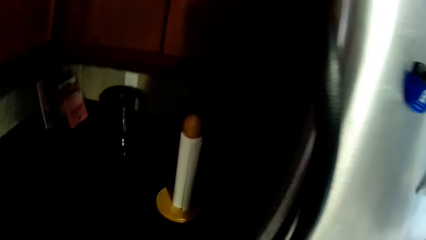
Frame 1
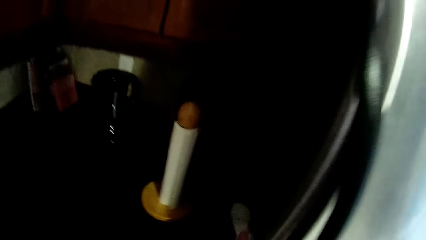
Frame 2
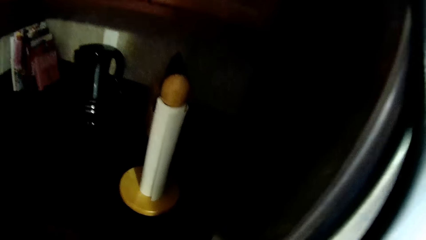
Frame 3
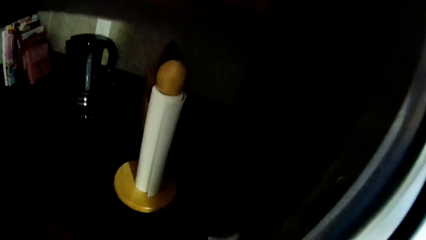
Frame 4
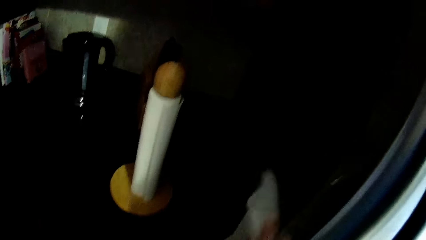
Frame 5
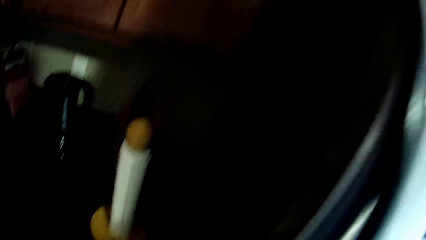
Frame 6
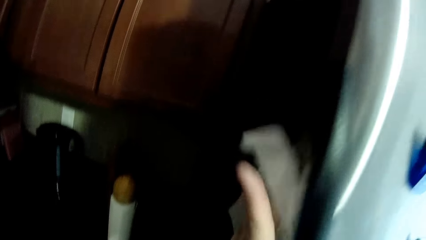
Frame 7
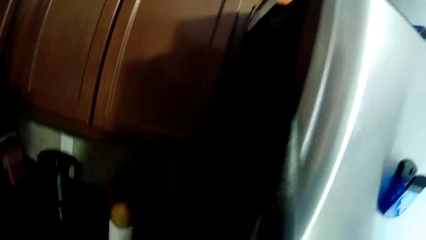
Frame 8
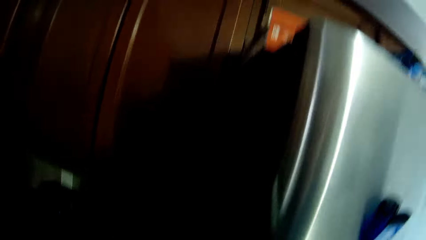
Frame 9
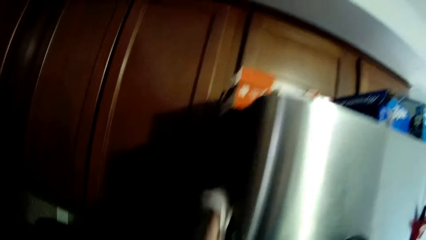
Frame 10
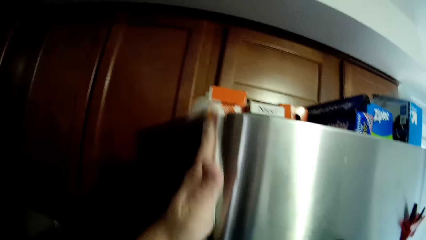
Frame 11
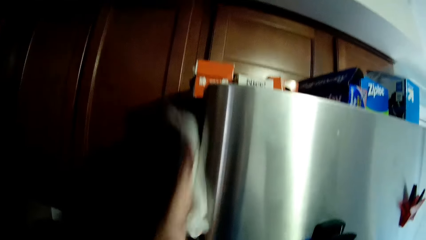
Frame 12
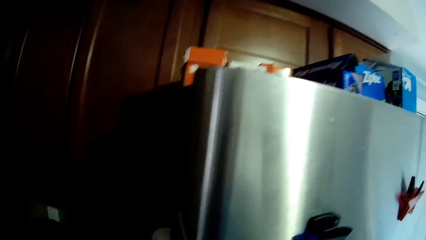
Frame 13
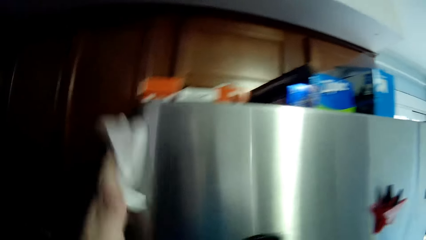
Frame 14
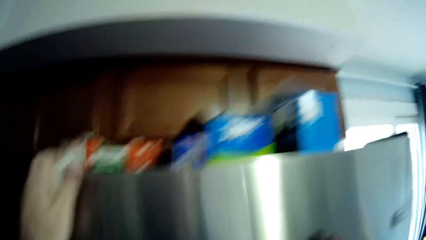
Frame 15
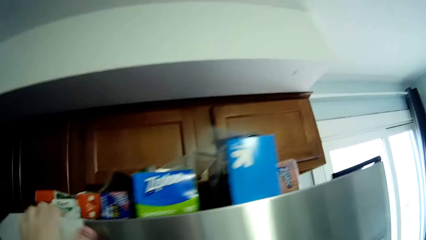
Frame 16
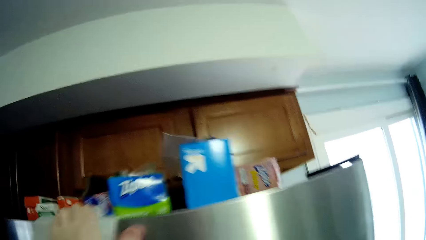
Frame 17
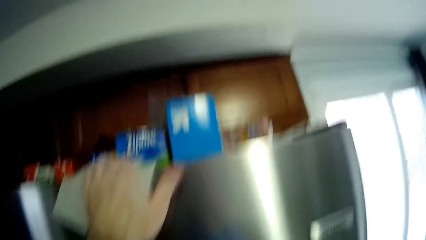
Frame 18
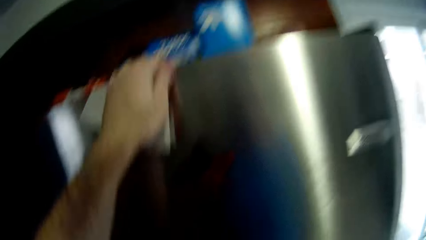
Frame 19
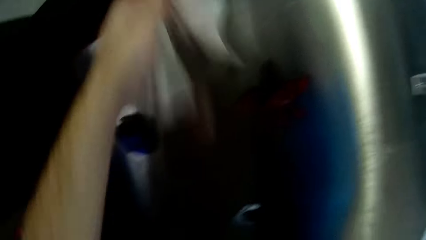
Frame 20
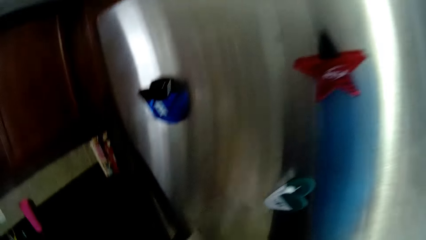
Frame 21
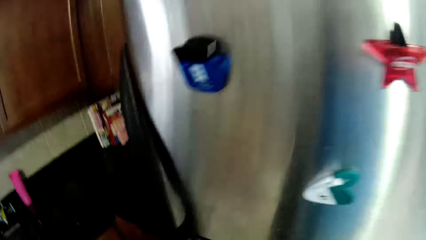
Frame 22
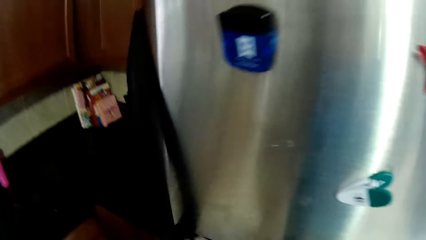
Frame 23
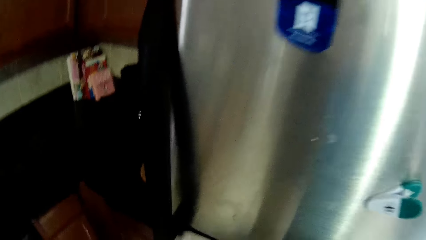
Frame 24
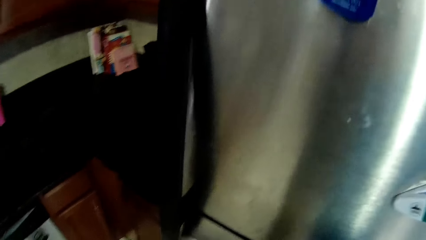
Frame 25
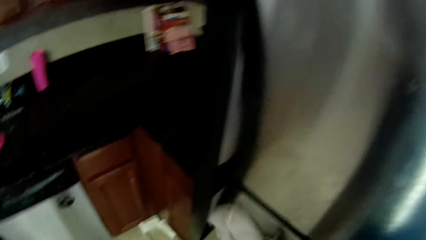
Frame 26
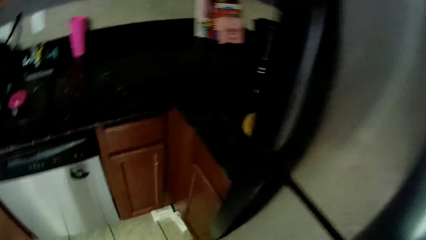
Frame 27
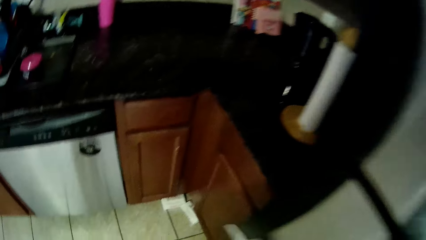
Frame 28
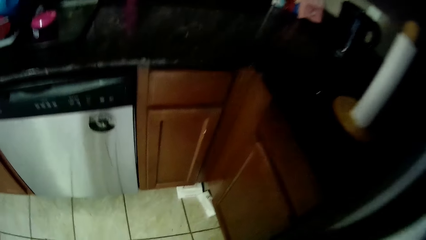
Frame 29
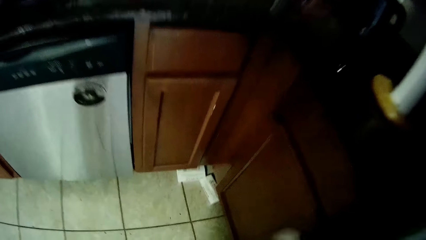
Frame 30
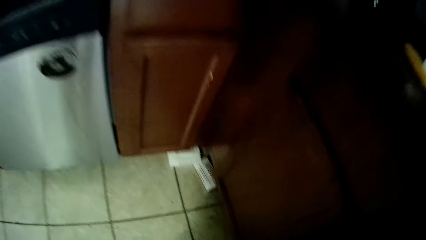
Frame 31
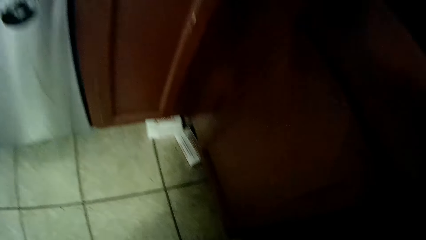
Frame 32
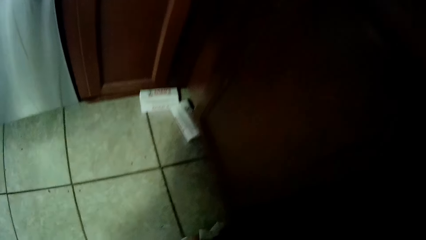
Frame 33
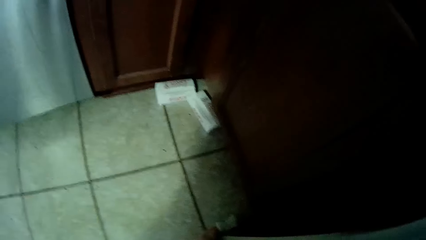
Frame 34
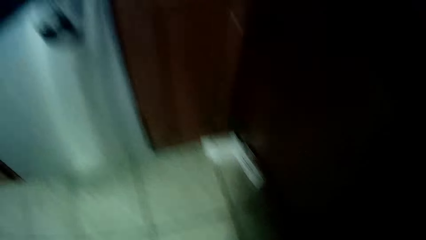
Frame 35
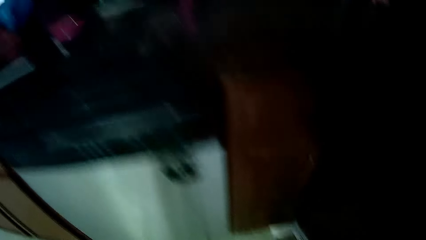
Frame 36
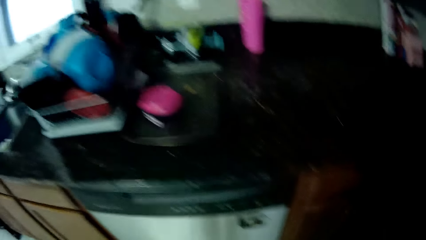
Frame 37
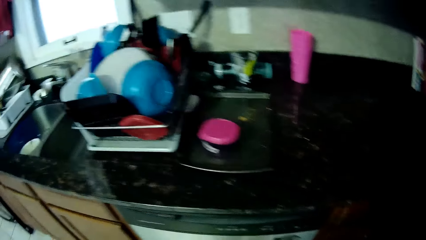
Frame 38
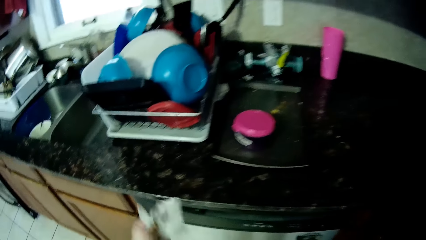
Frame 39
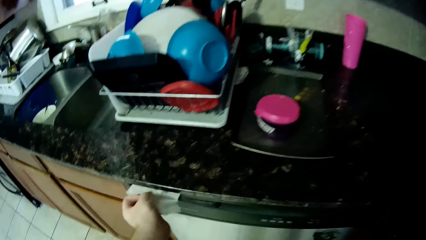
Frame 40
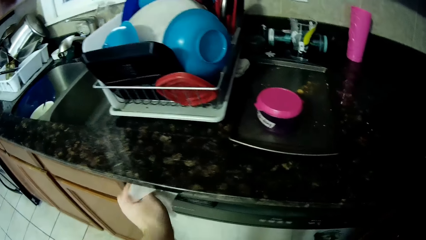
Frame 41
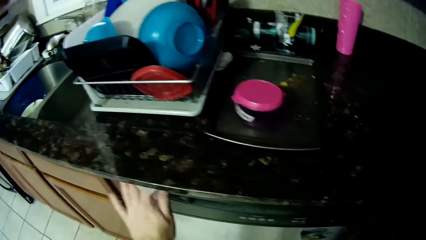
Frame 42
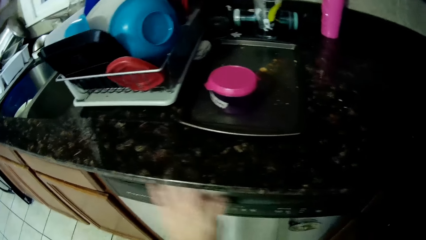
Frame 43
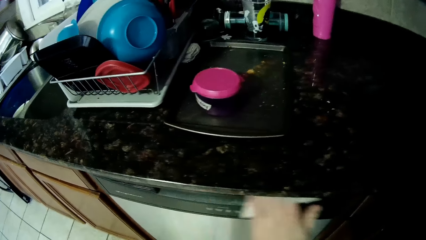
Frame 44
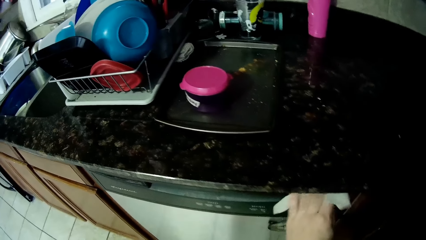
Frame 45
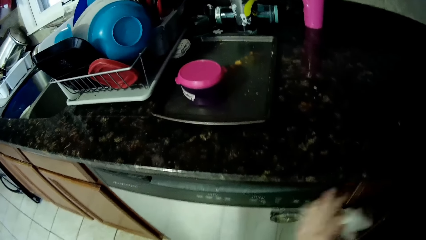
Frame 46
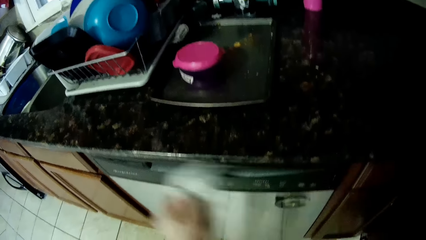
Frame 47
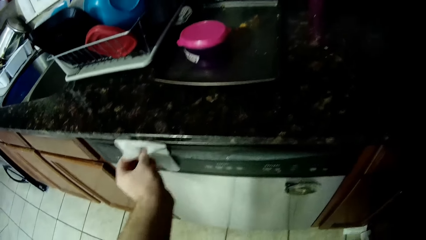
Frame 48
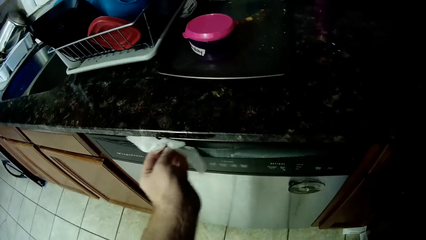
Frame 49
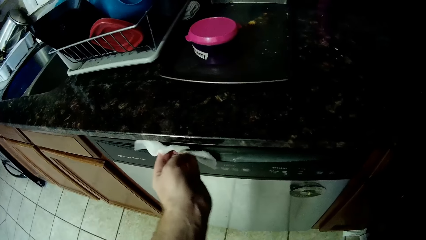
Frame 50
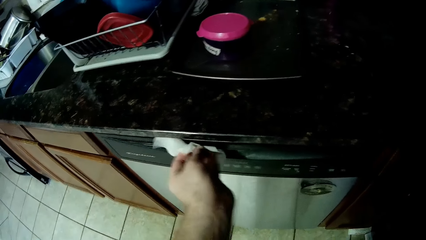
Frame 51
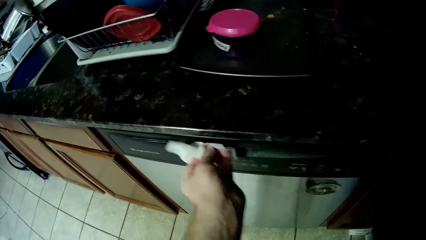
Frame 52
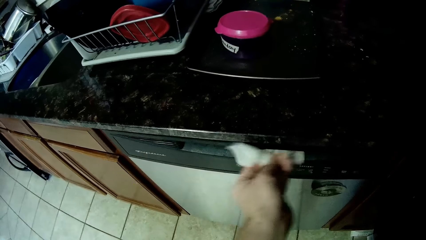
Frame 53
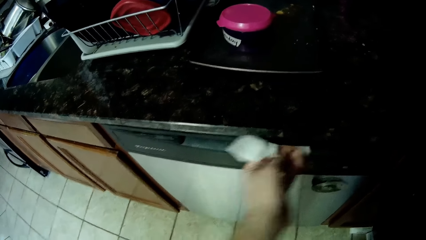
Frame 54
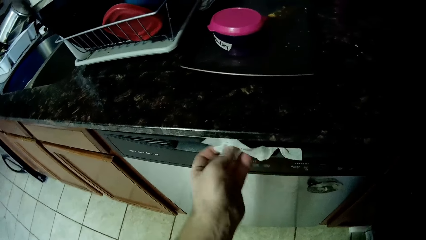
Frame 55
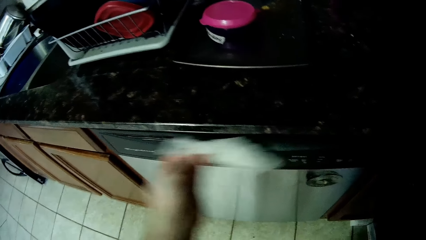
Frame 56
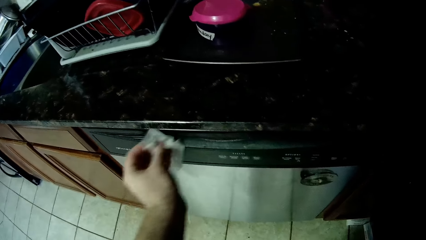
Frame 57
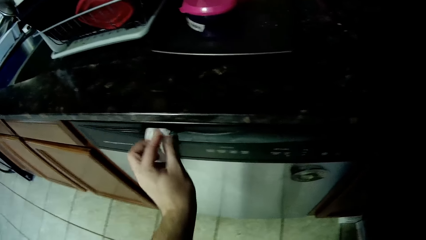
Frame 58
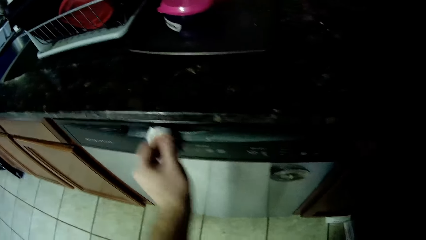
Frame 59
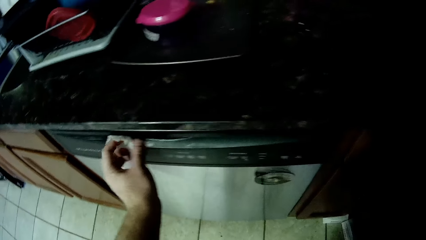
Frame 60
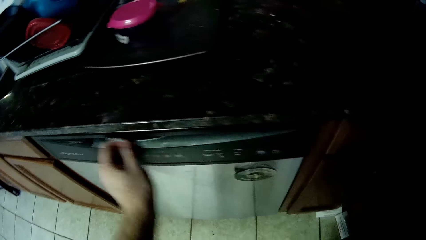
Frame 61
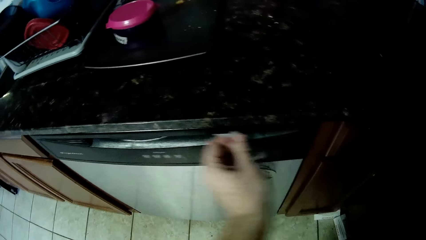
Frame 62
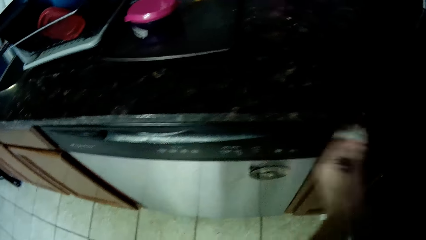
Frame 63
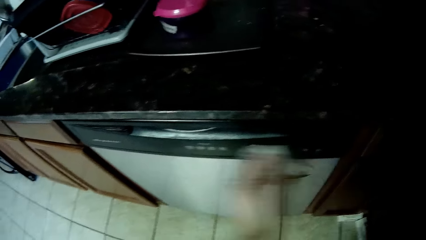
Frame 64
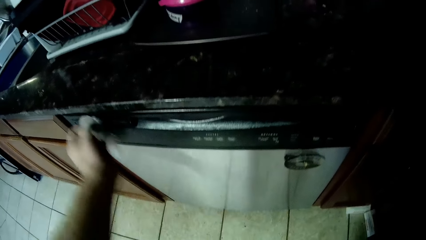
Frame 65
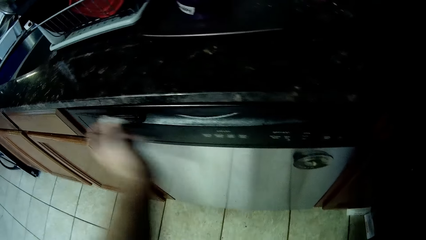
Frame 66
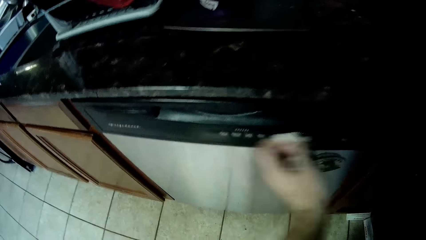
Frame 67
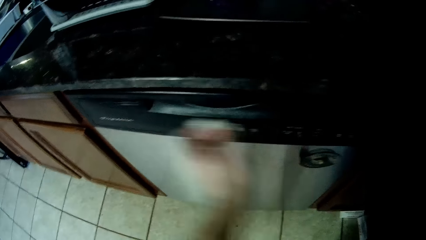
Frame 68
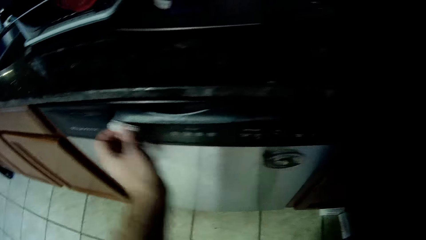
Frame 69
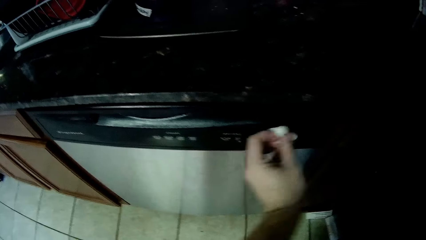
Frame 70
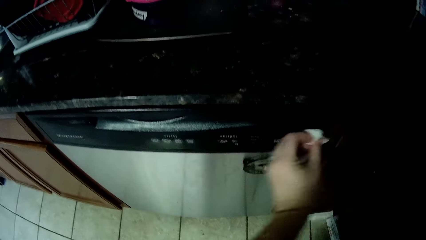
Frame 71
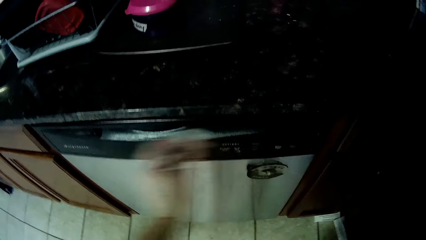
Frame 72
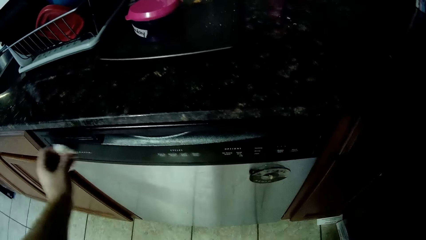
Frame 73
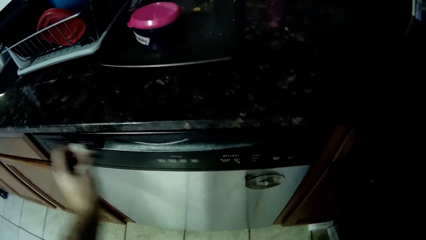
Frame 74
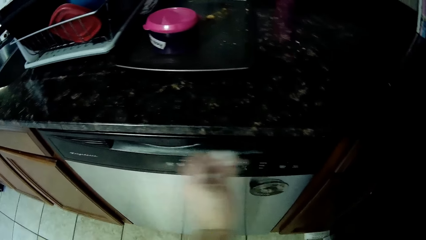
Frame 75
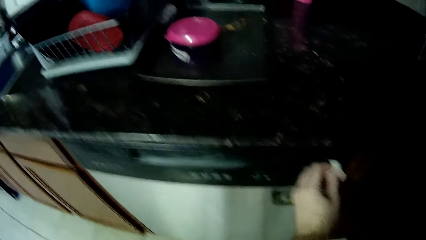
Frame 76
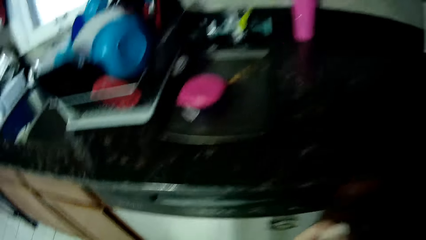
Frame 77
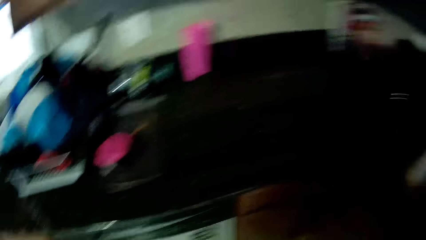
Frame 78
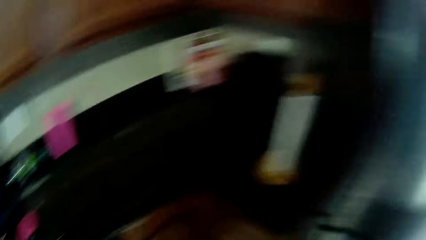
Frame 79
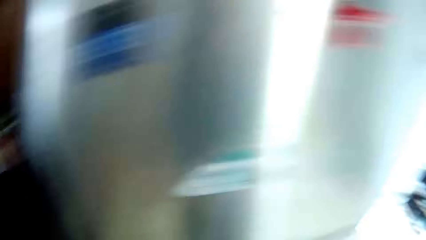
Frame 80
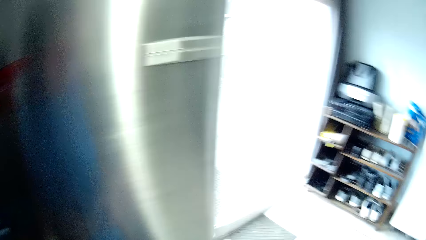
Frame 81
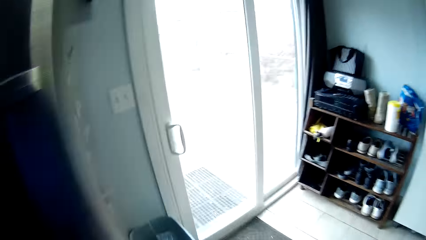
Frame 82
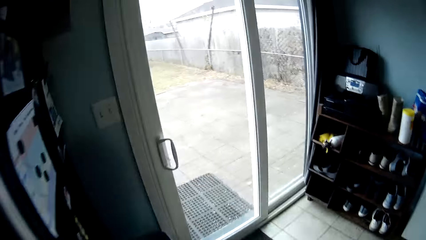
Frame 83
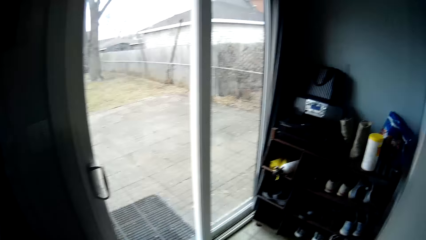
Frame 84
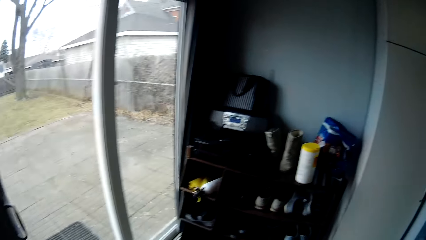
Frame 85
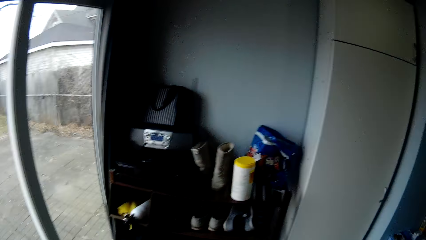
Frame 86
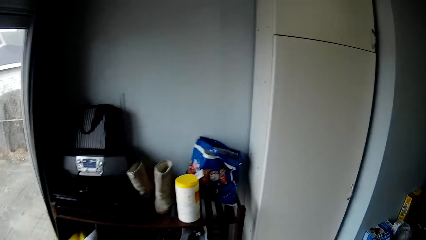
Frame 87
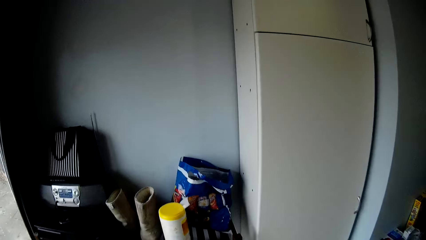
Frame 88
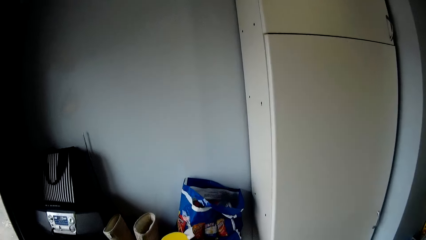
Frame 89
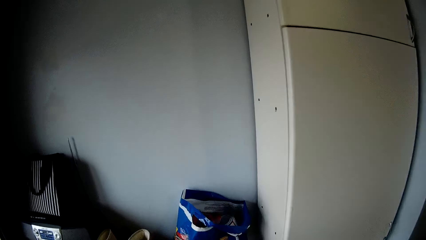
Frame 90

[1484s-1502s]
The camera wearer wipes the fridge. They wipe the oven. They walk around the house.
